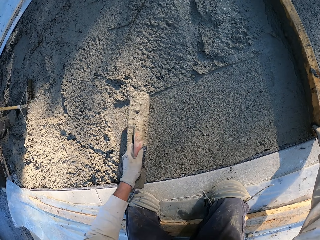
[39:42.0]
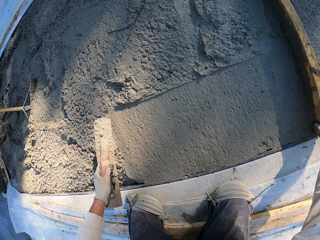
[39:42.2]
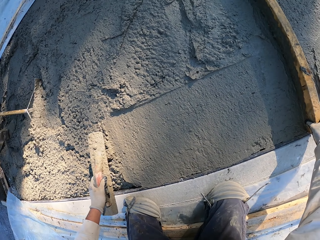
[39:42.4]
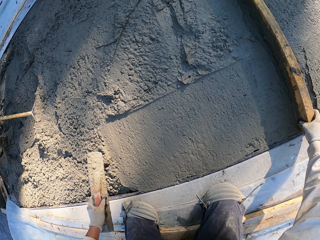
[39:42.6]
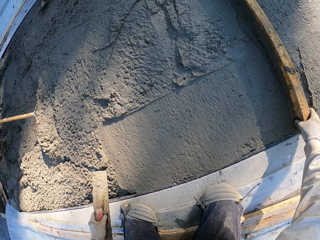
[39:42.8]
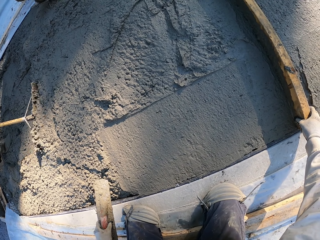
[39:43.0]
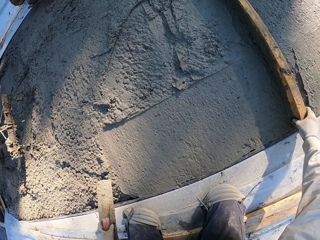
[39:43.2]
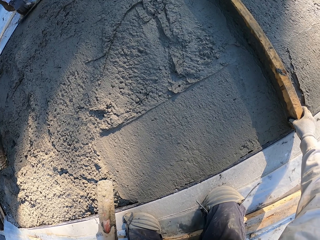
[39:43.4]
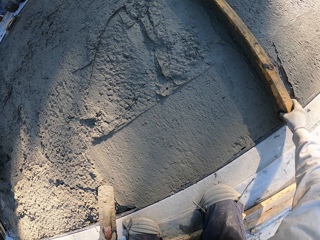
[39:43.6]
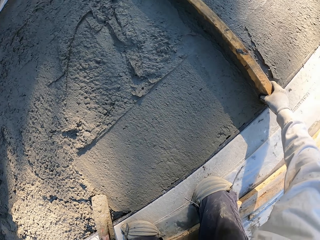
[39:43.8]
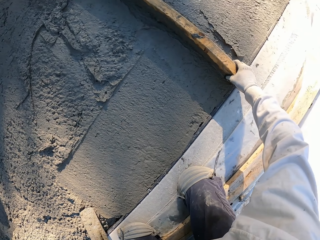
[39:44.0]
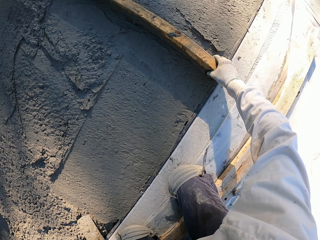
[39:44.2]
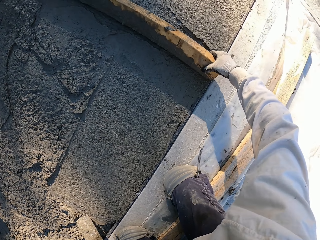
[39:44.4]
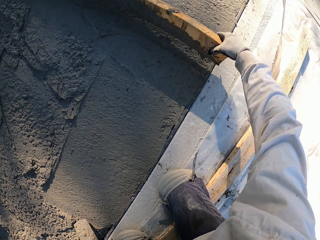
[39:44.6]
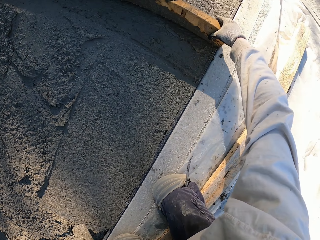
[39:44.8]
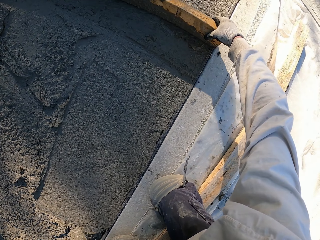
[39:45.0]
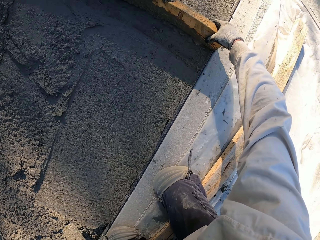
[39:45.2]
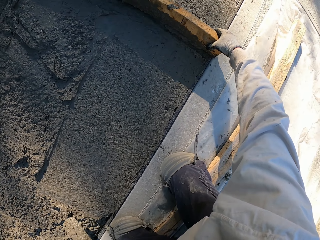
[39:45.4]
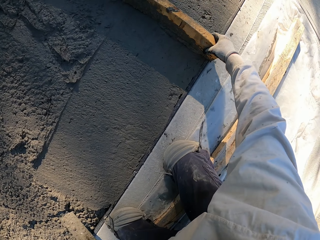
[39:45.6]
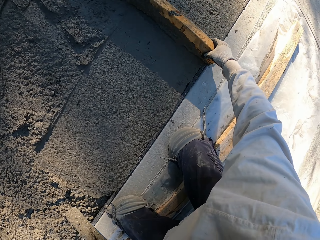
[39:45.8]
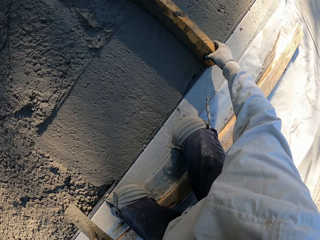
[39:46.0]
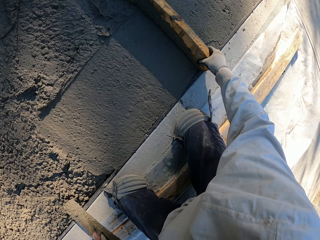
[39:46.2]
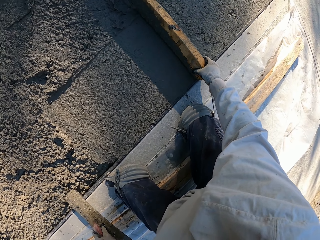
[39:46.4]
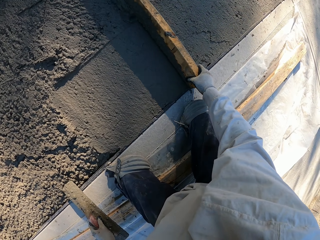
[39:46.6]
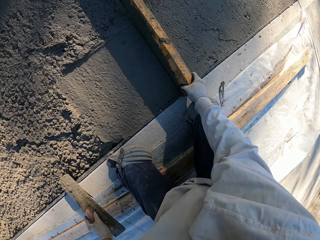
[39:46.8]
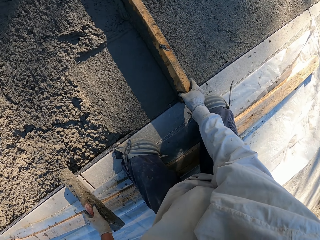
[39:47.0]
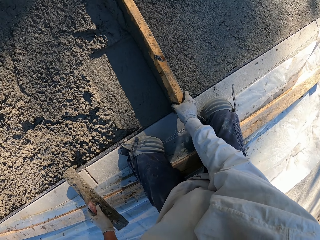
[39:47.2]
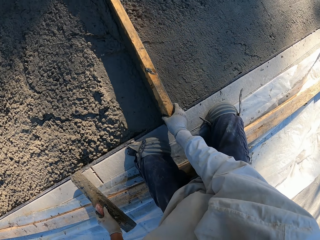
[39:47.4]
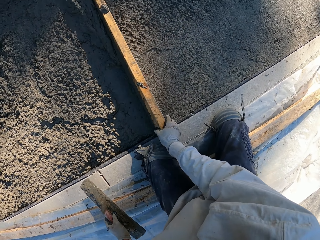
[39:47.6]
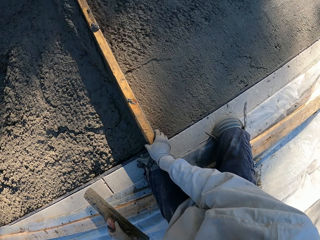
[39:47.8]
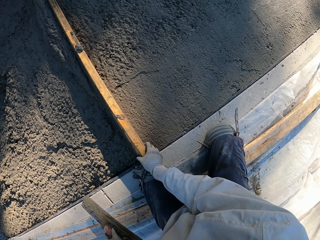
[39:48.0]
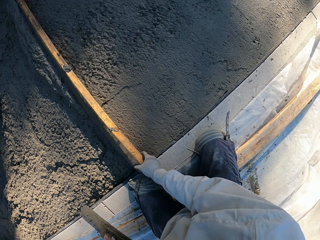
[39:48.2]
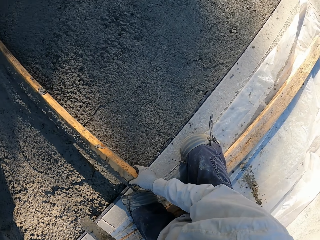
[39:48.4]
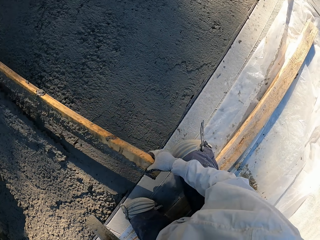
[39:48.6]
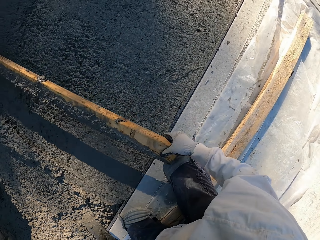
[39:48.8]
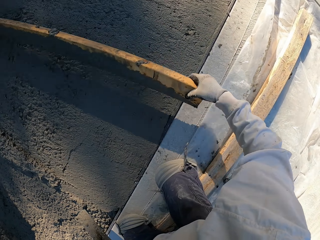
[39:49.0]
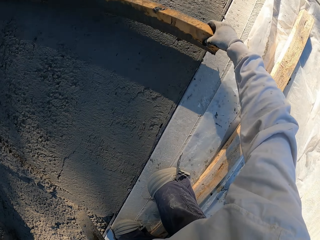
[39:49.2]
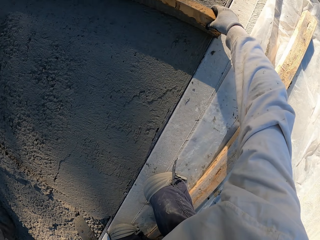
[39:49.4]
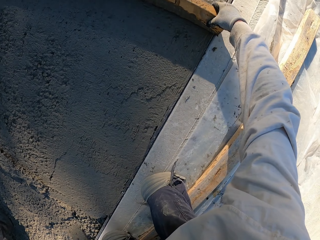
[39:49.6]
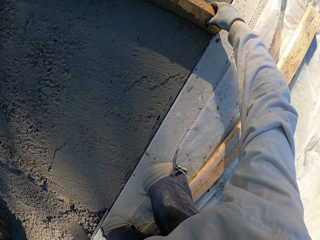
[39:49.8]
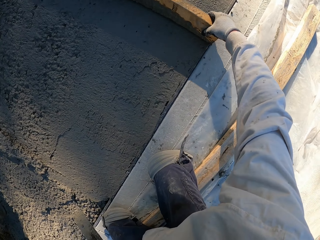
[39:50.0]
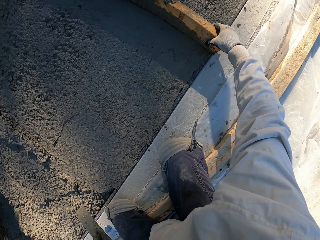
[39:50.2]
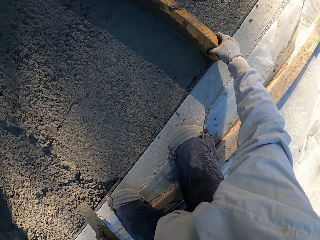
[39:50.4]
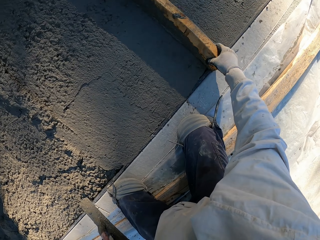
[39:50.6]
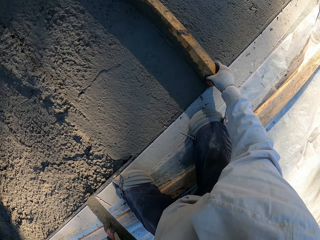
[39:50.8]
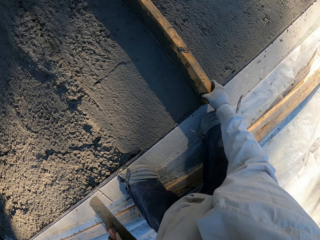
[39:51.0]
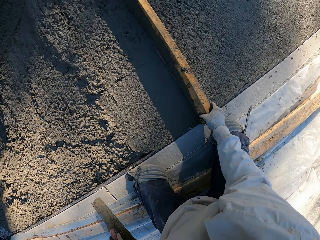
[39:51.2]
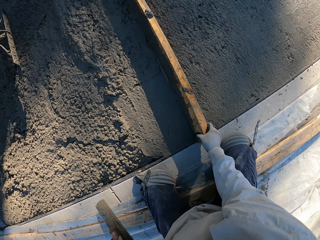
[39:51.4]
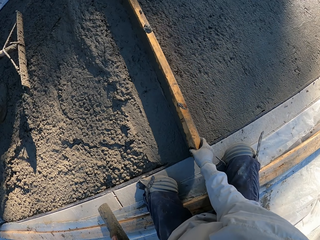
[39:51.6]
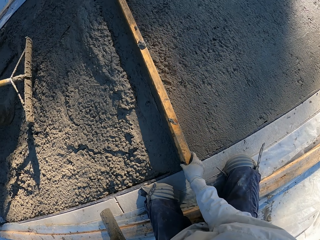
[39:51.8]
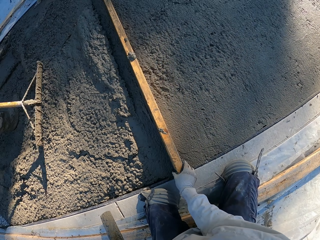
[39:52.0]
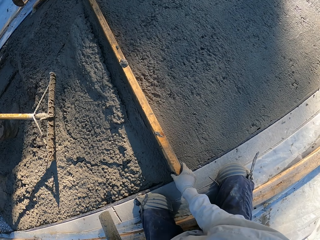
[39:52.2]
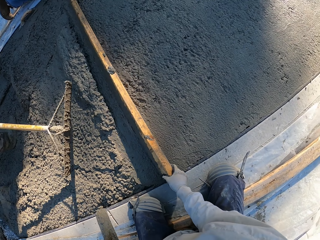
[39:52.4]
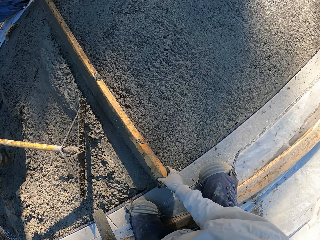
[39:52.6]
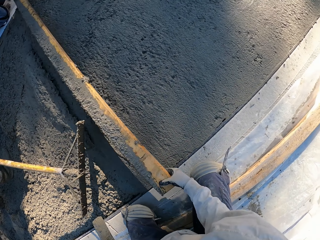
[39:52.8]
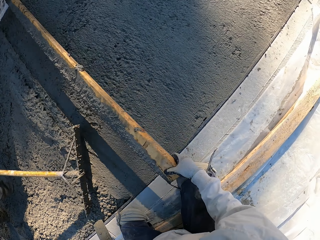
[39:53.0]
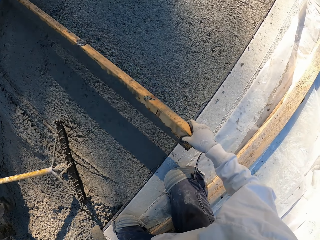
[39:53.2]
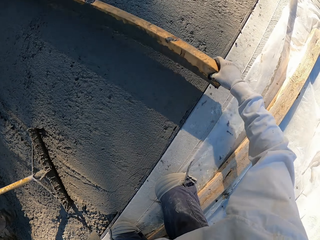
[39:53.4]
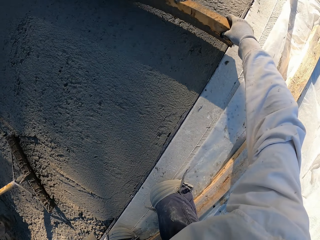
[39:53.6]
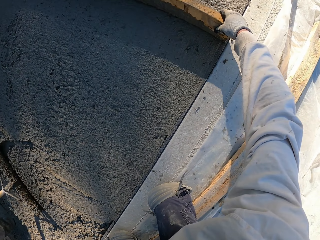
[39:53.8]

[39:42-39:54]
The camera wearer moves the wood. They plaster with the wood.

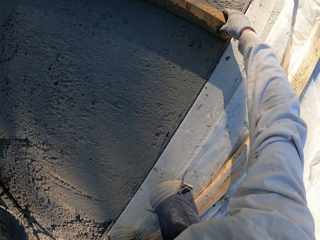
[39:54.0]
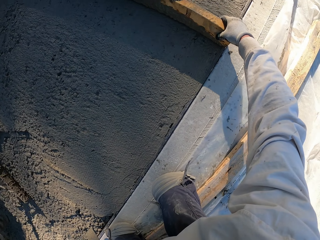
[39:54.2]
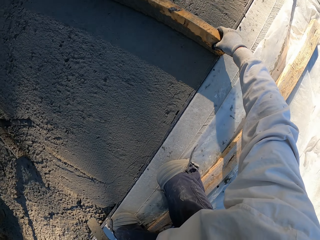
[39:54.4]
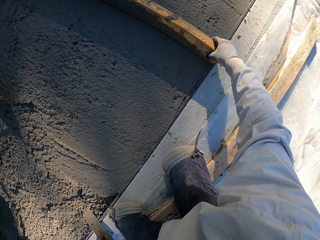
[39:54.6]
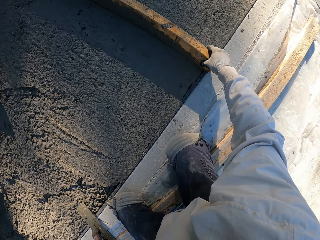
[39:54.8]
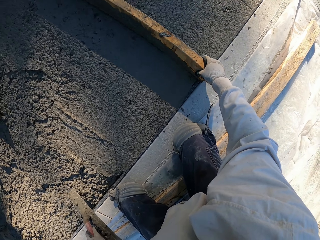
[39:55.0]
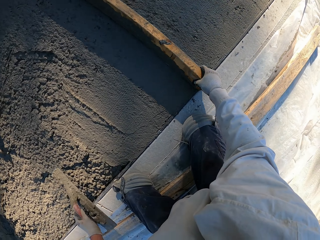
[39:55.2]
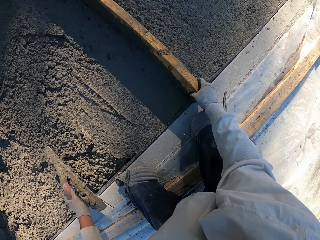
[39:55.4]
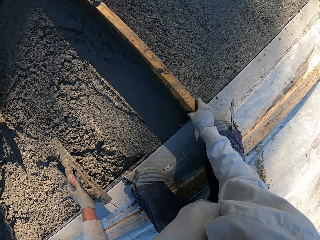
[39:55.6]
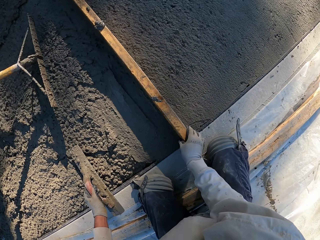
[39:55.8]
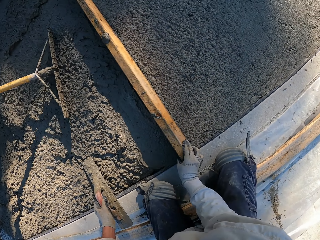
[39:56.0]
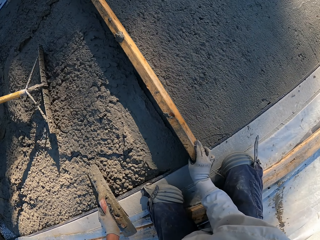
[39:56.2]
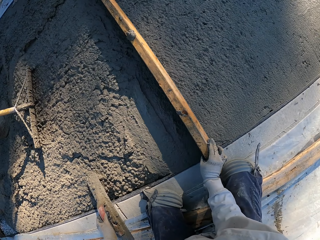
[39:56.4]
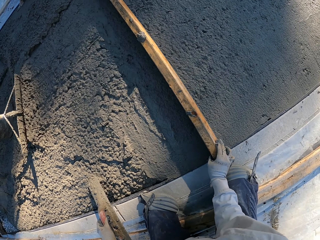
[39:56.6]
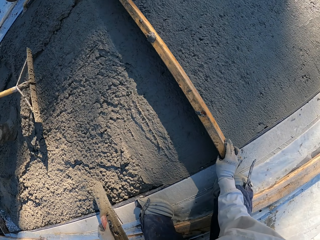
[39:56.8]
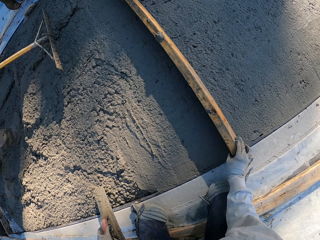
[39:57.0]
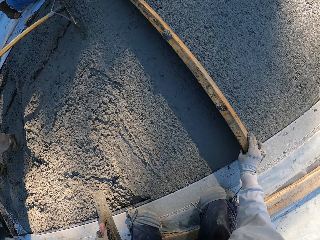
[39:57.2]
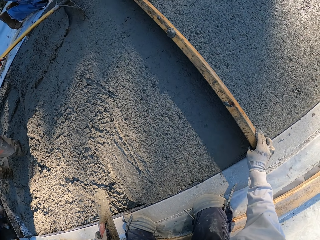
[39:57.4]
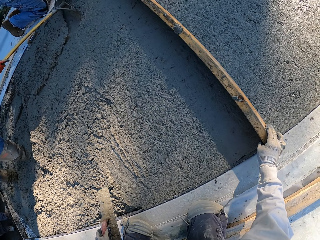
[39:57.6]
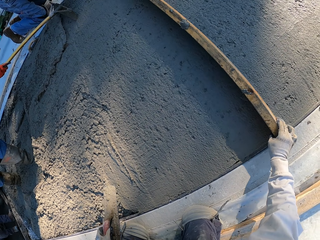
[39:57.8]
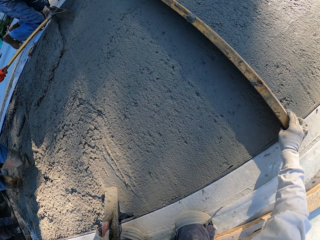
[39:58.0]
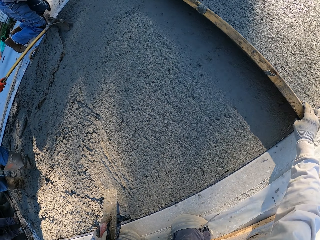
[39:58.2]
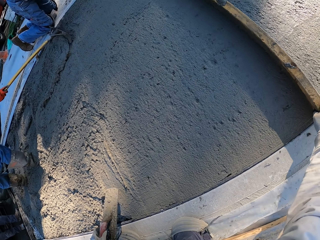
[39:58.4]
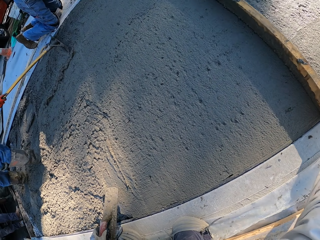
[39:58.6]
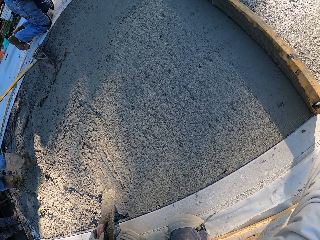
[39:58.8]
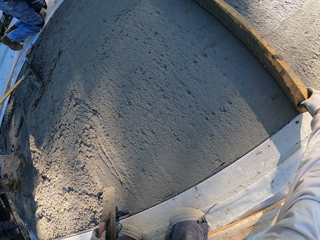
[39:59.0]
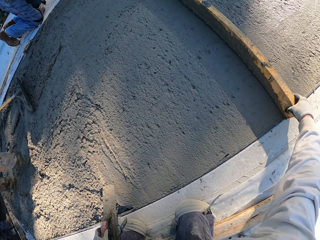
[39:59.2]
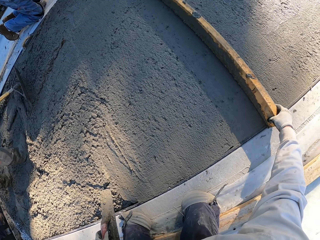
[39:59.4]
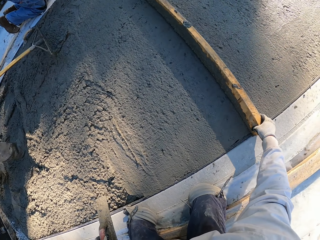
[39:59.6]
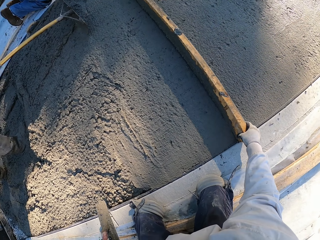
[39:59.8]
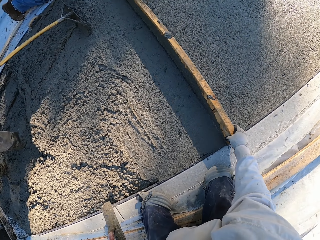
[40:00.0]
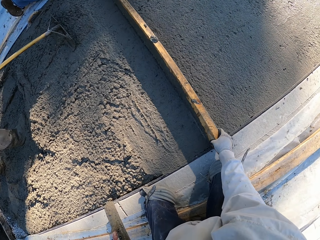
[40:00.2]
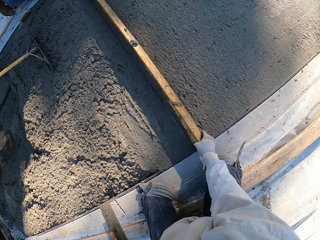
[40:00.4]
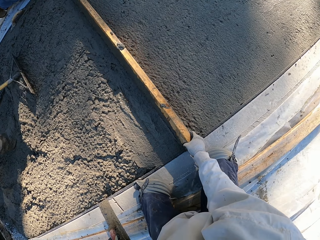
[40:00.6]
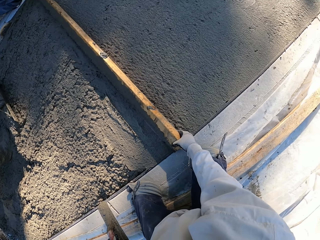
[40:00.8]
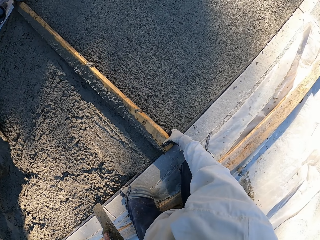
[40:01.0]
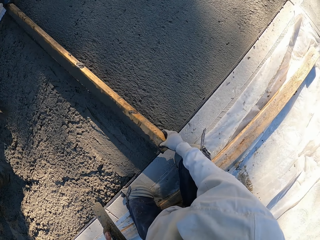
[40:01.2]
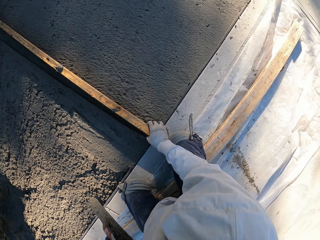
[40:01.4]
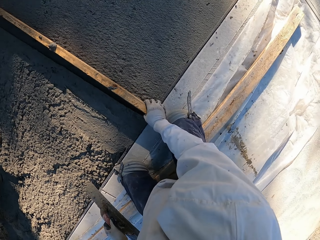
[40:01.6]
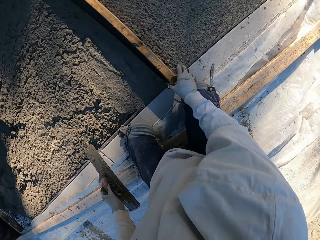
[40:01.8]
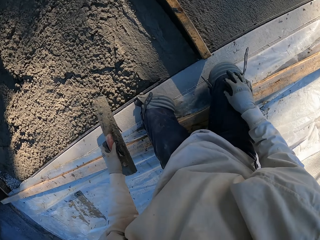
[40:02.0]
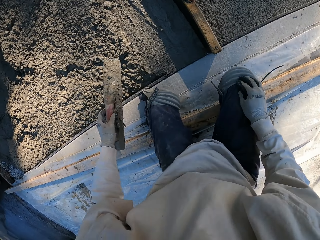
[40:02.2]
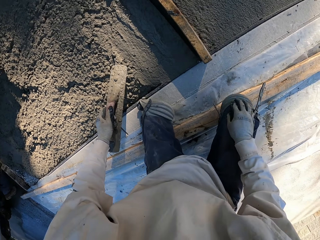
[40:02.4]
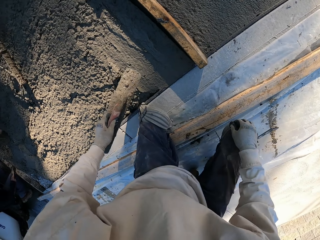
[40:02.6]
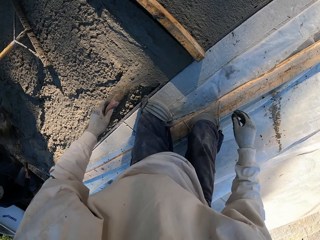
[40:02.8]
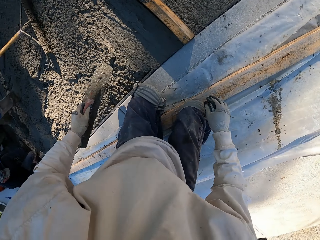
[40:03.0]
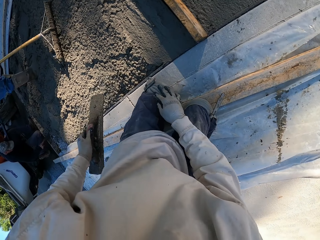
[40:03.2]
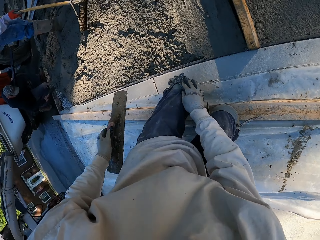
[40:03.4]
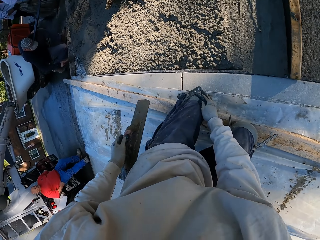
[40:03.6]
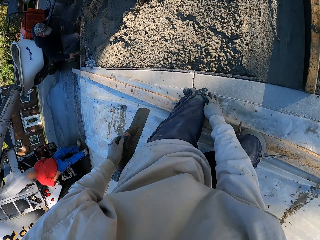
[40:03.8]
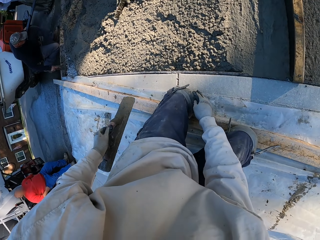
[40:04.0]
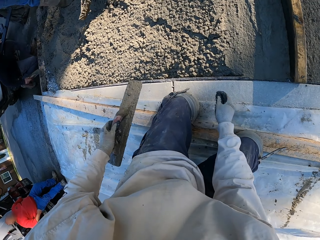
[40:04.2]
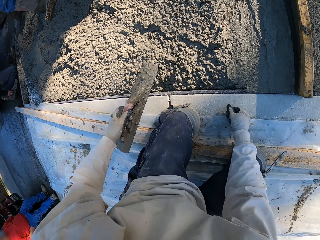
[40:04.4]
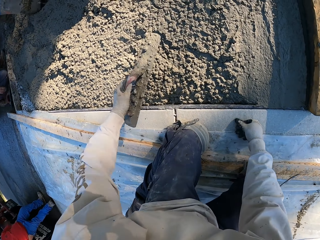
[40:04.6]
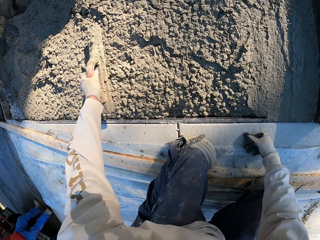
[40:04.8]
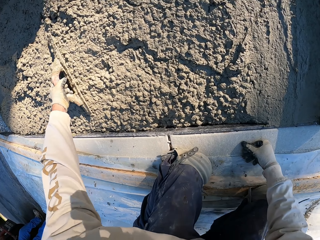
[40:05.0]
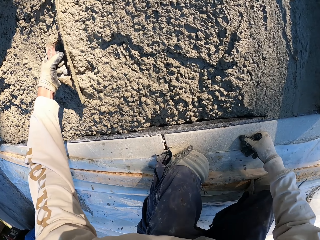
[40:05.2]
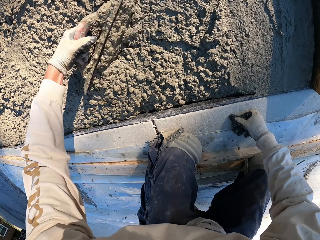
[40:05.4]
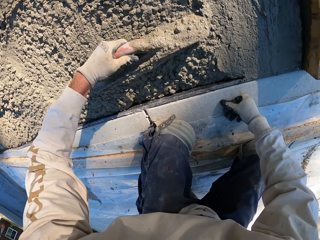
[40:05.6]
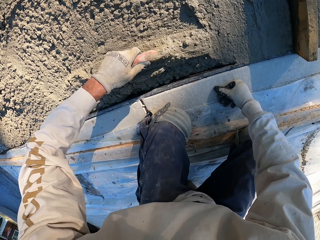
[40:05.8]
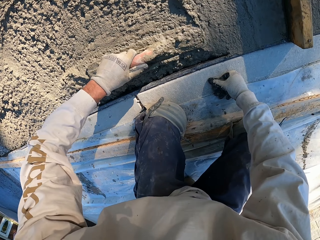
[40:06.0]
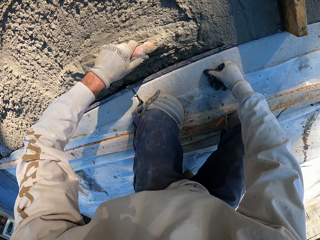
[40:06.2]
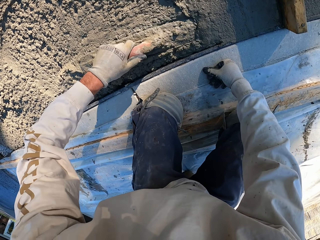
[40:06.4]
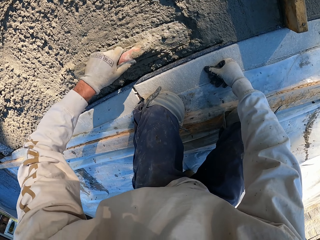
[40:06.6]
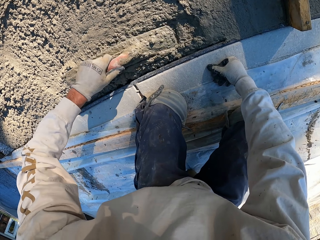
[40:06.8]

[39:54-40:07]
The camera wearer moves. They fix the left knee pad. They plaster with the concrete float.
